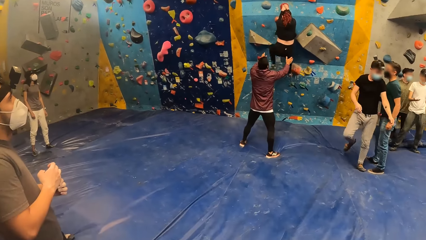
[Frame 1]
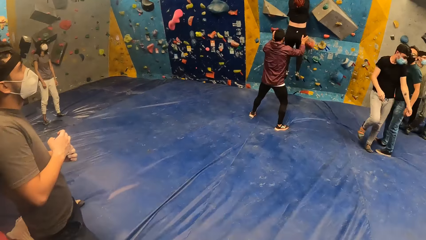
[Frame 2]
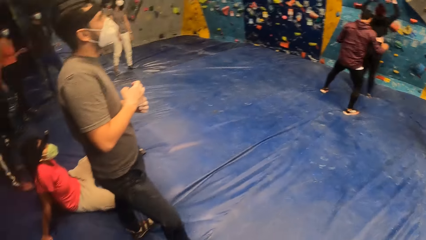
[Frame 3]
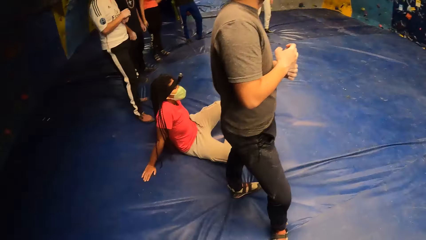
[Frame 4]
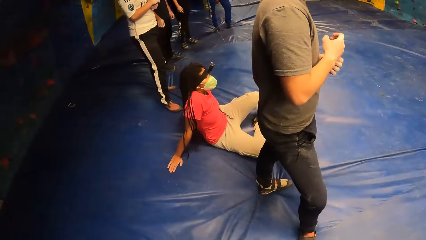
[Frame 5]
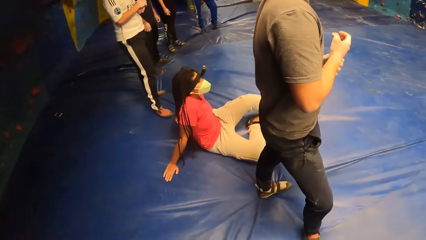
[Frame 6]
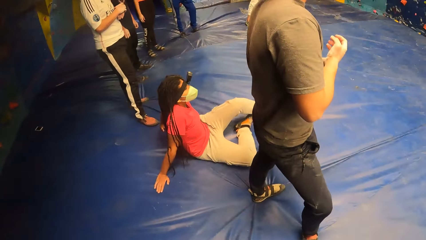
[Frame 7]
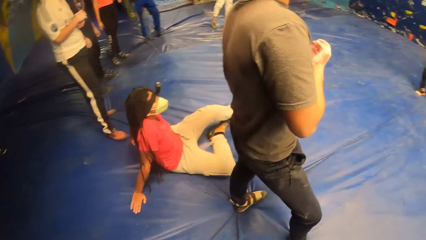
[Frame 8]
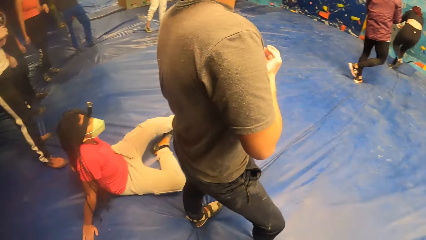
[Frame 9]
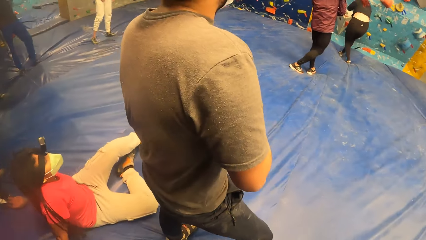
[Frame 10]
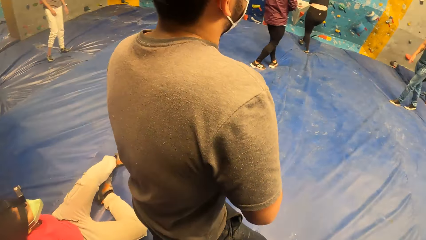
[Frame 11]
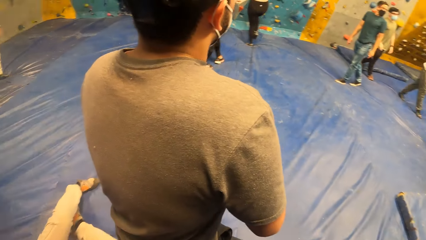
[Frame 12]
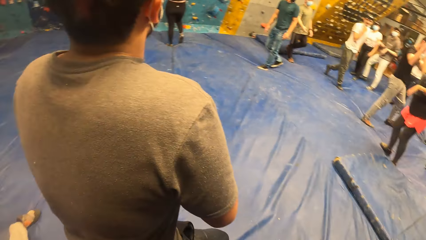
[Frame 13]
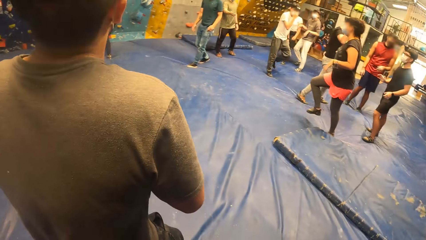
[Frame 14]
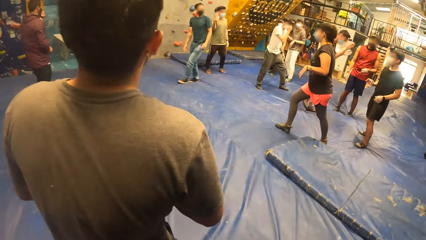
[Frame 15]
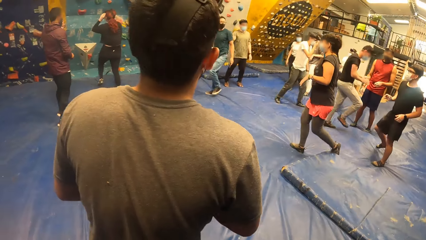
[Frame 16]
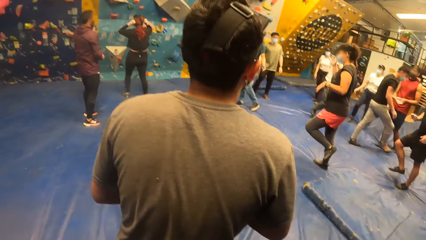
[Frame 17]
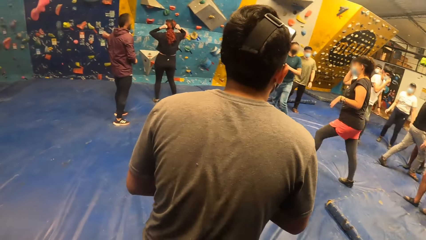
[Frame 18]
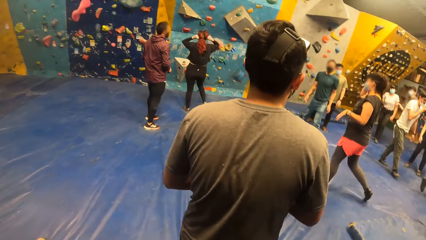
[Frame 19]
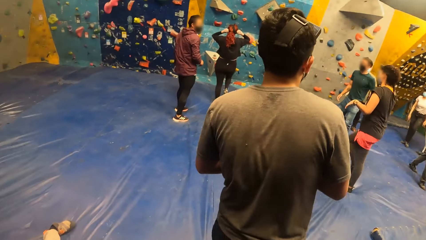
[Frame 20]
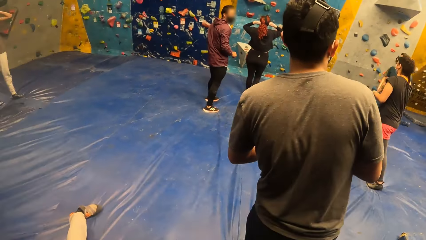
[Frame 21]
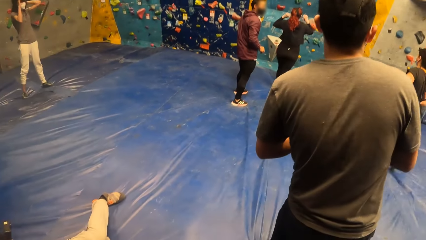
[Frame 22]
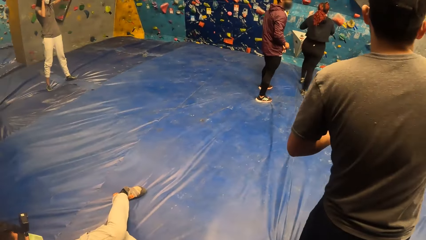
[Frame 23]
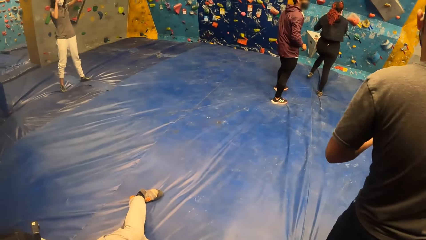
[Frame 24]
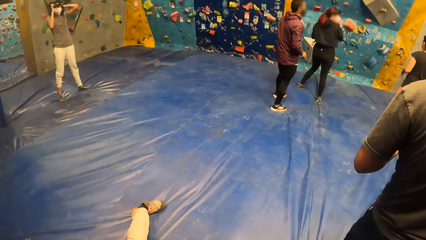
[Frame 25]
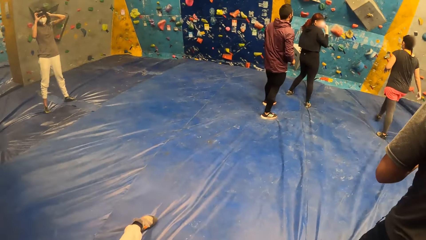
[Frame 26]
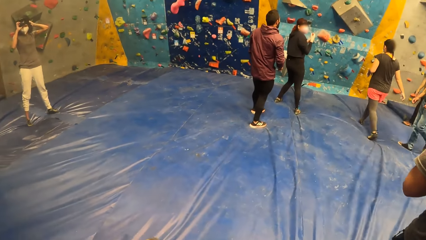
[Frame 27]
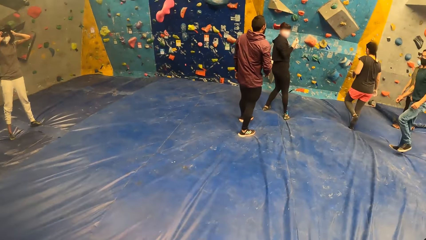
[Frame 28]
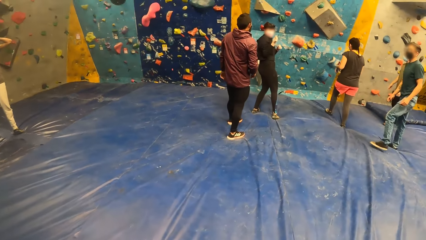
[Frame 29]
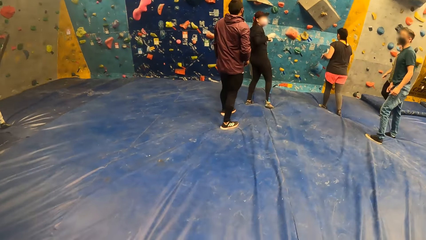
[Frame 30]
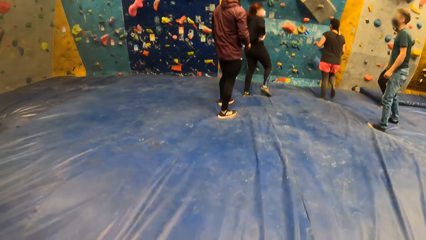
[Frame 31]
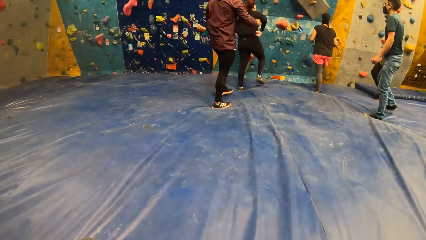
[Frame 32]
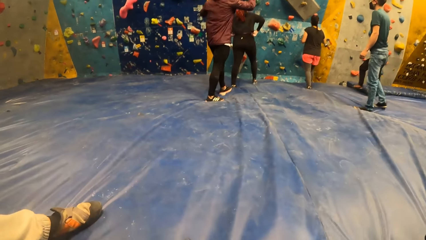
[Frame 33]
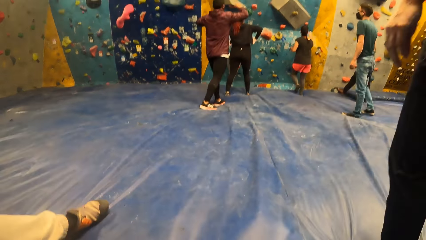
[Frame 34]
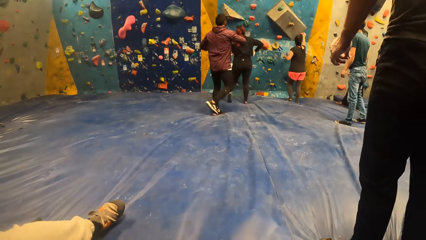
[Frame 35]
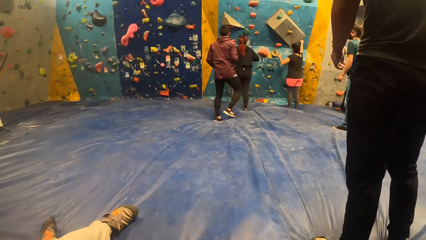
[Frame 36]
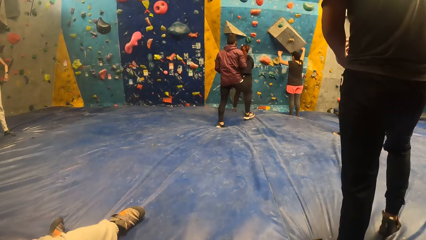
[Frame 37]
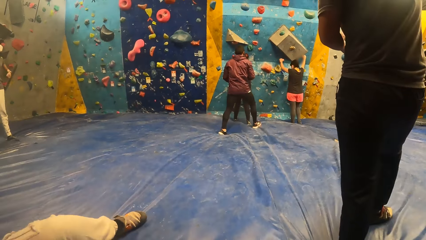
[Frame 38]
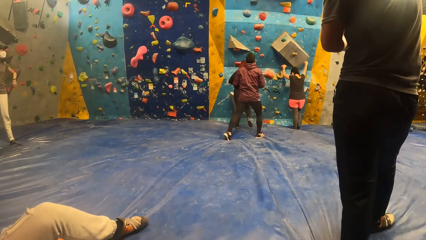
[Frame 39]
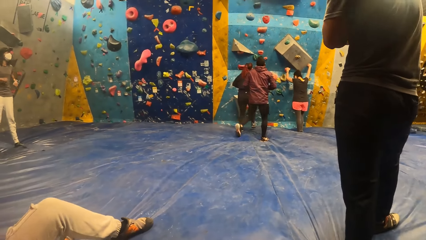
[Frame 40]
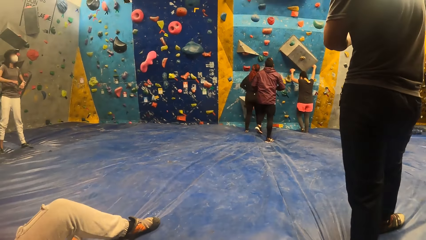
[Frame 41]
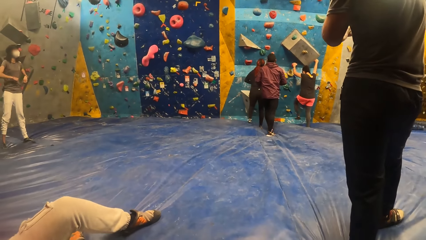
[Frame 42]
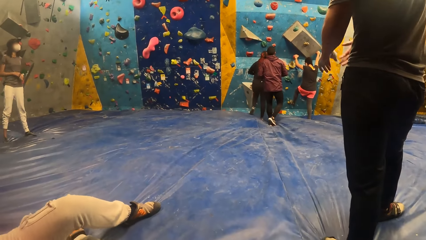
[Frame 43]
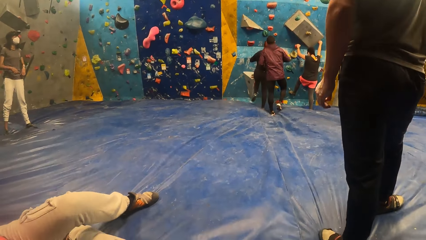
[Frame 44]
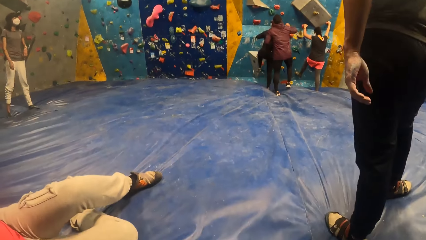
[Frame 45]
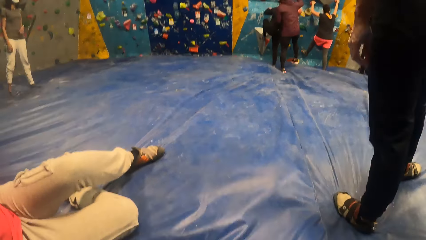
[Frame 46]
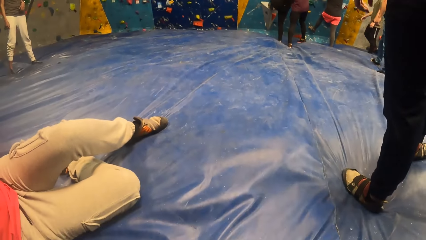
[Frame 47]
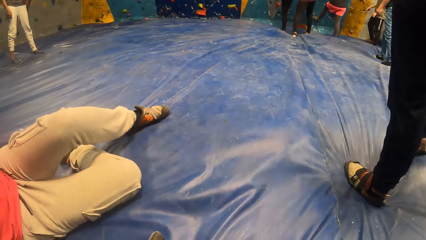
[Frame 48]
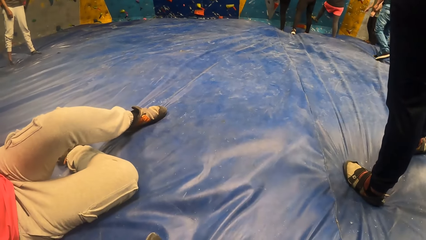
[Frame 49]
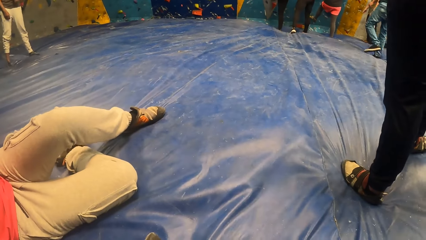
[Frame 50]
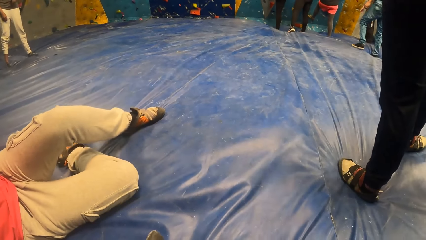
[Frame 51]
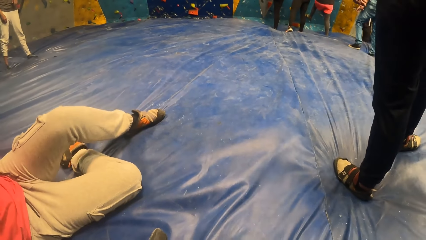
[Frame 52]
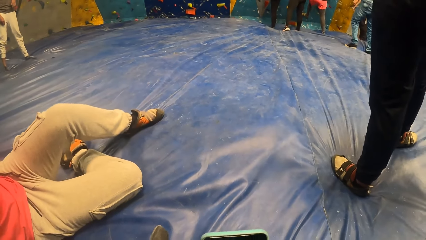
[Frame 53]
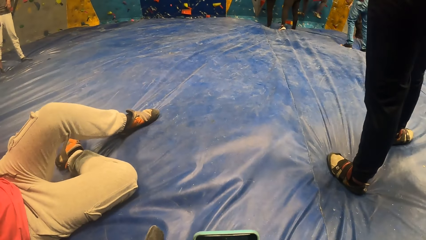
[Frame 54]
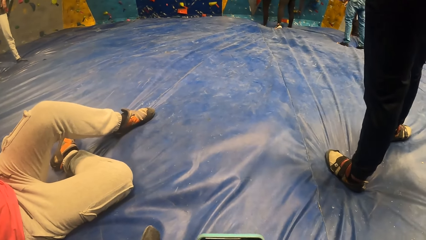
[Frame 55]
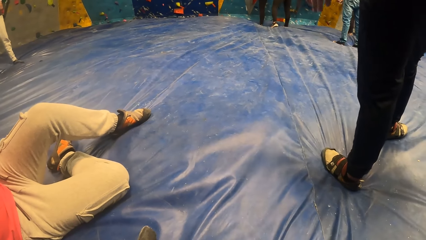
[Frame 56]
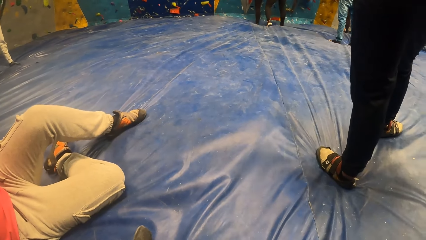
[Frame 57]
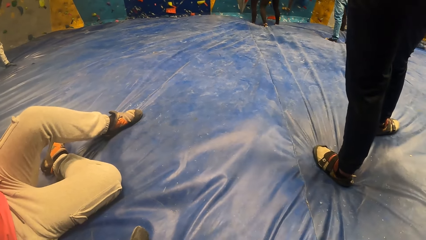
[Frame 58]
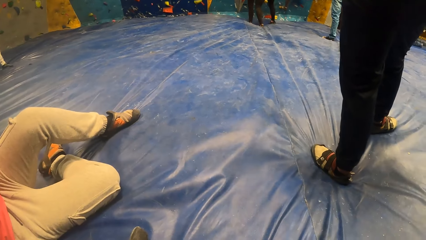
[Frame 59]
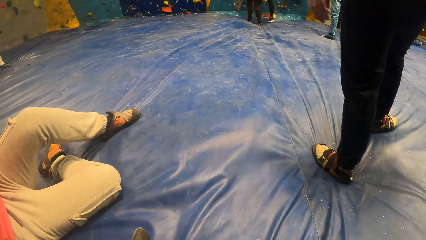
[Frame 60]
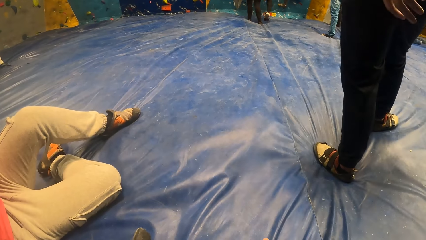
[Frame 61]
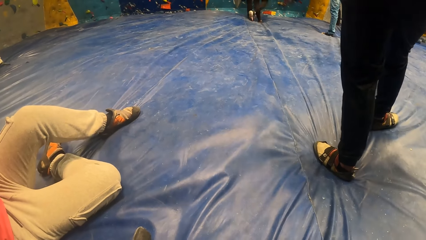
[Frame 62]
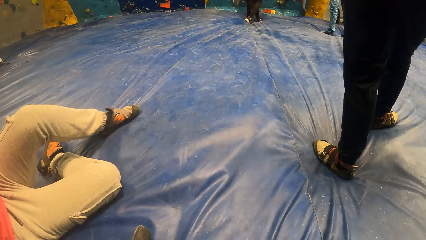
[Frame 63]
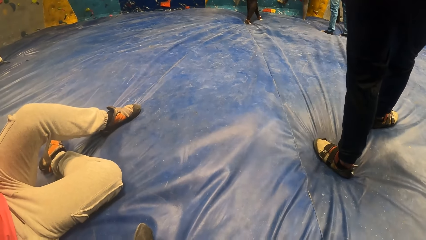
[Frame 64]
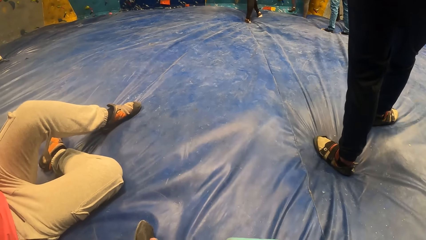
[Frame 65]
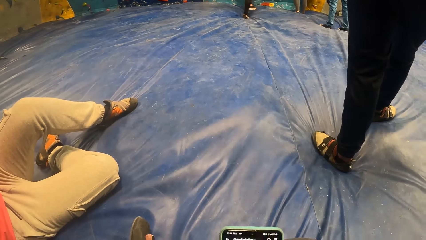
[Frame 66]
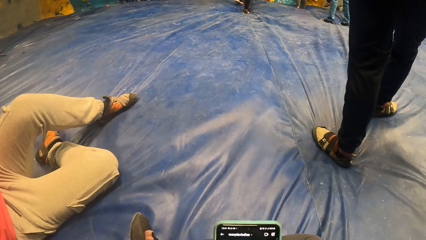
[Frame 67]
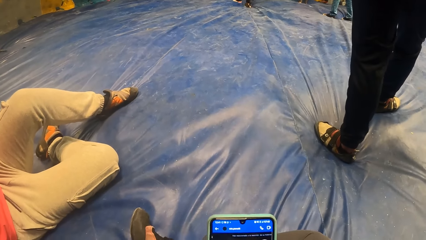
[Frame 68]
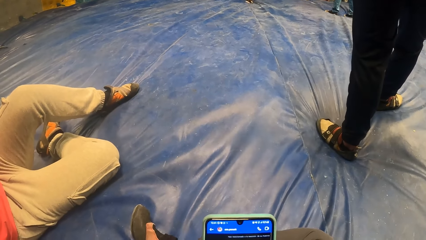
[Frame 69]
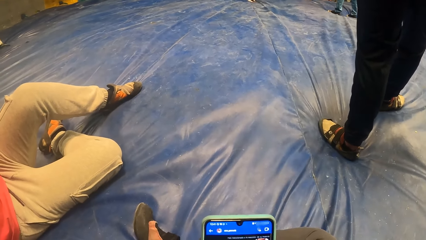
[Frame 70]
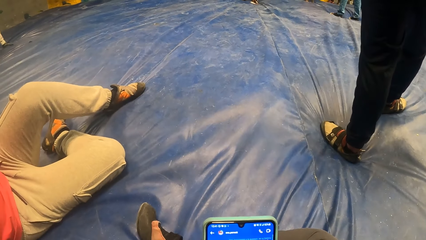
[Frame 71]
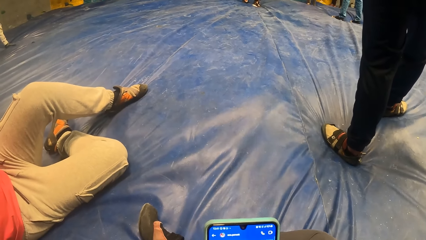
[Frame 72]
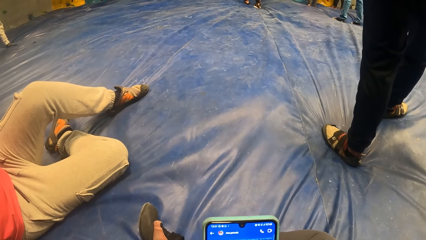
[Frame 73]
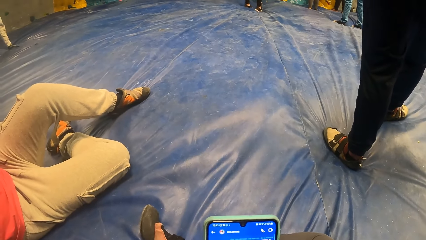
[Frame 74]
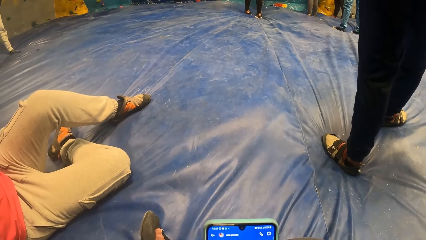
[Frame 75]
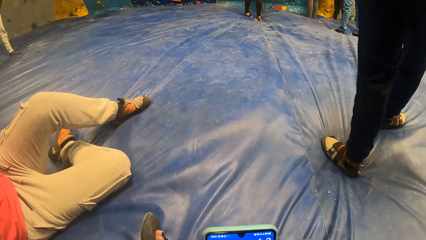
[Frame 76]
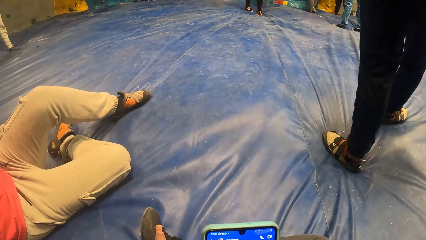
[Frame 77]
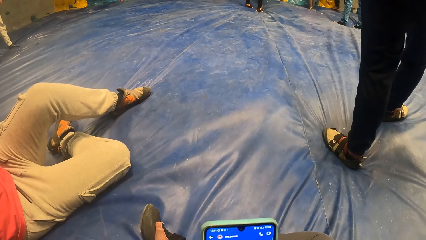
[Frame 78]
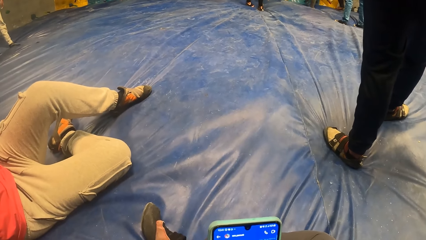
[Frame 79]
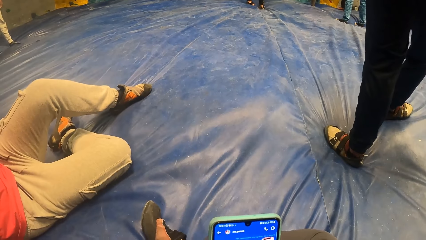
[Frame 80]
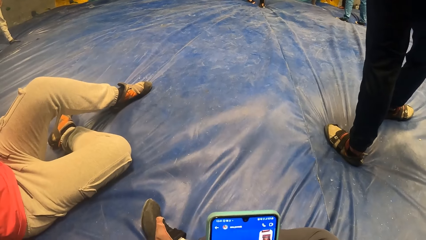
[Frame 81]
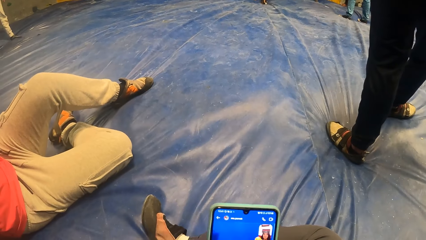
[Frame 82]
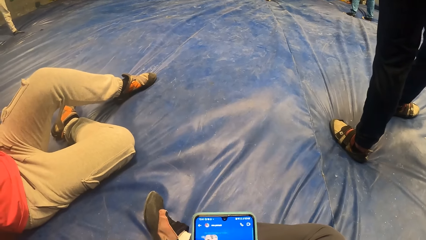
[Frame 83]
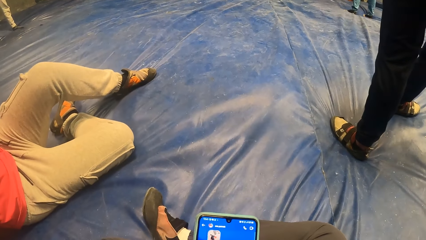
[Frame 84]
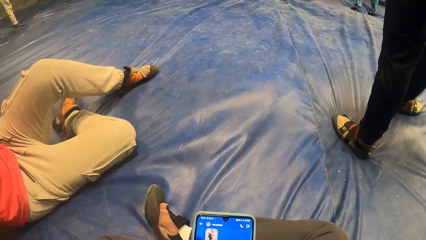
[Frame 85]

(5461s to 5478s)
A woman drops from the bouldering wall. The camera wearer looks around. He operates a phone with his right hand.
